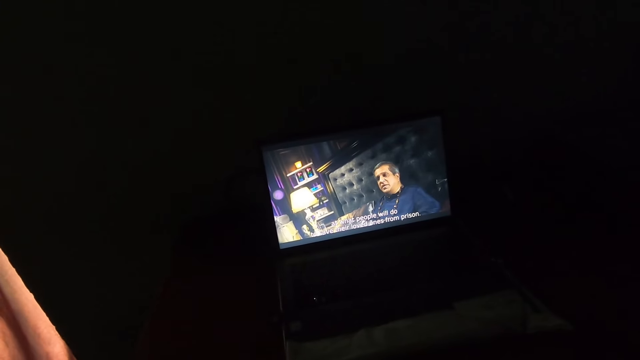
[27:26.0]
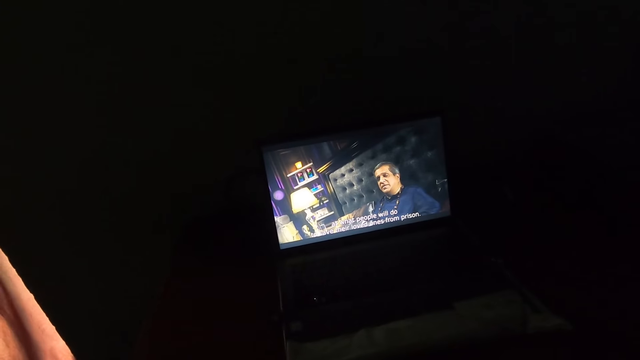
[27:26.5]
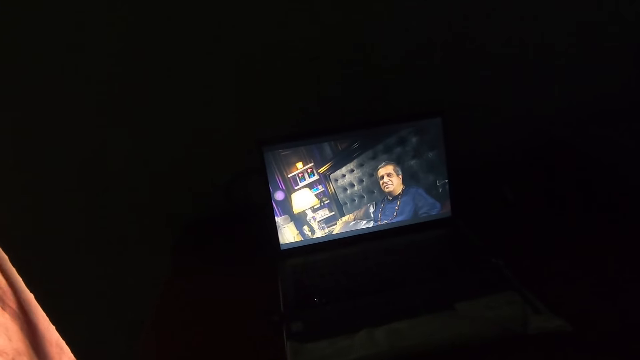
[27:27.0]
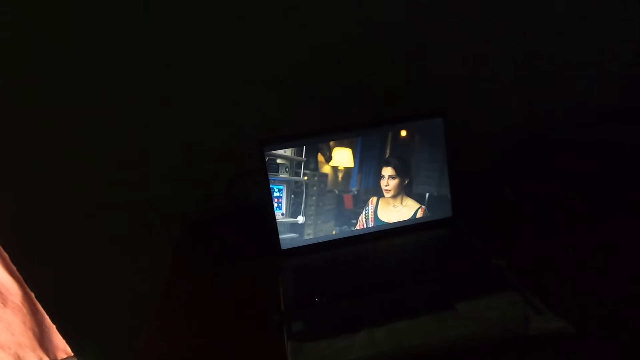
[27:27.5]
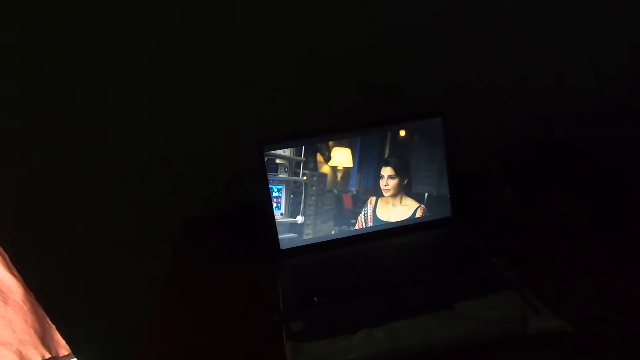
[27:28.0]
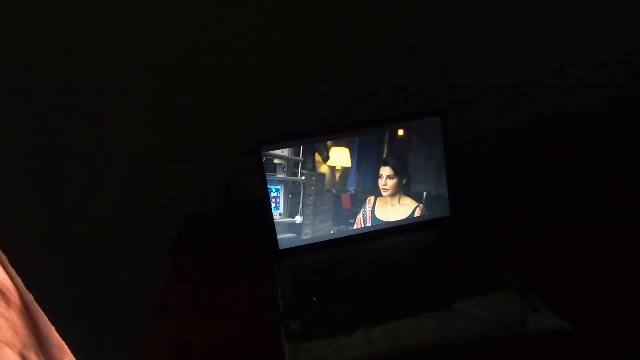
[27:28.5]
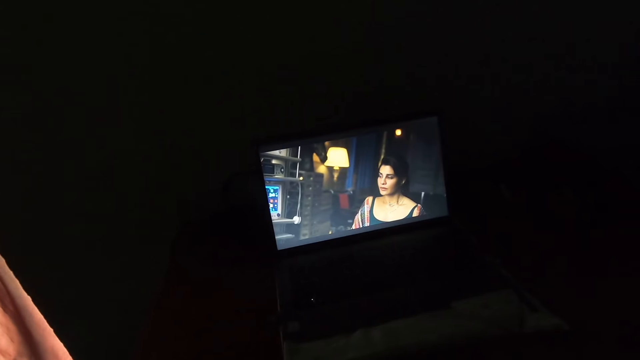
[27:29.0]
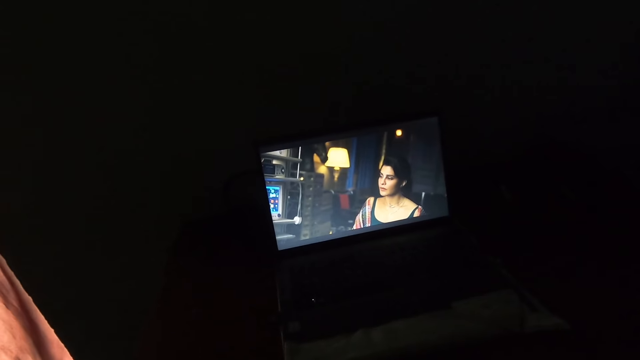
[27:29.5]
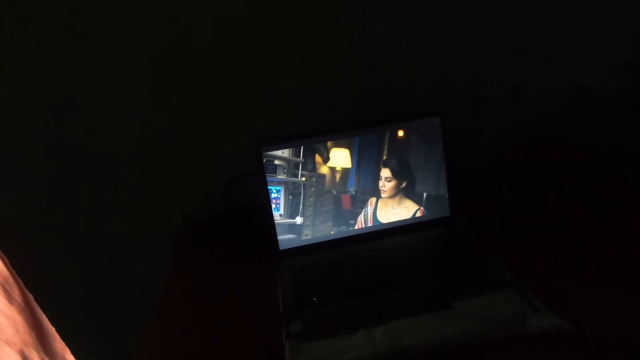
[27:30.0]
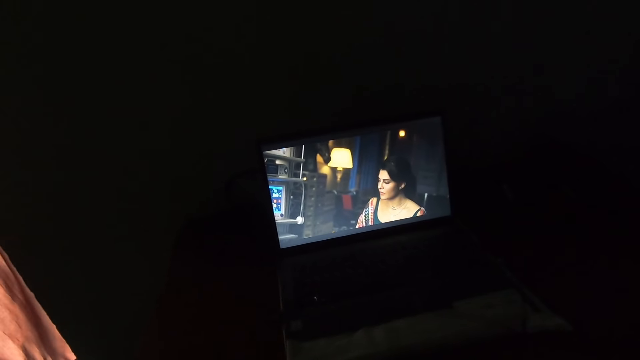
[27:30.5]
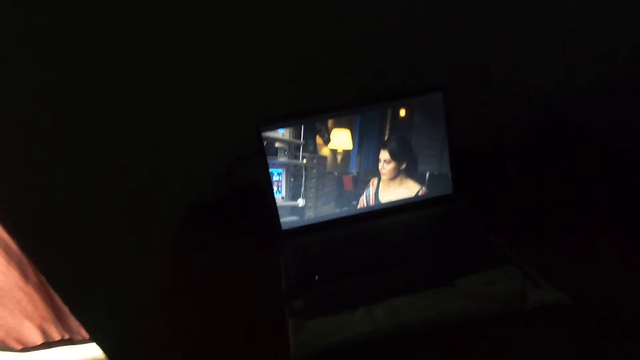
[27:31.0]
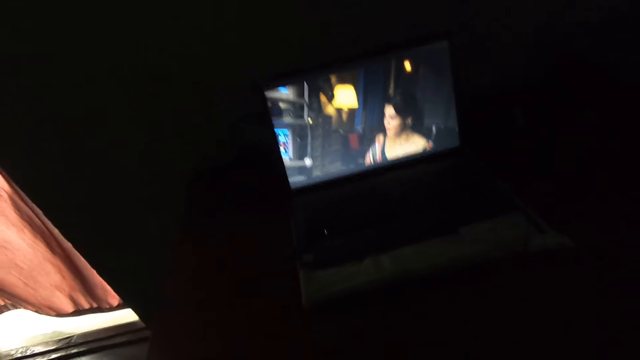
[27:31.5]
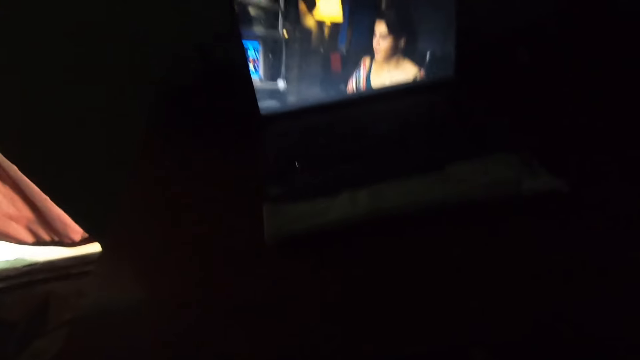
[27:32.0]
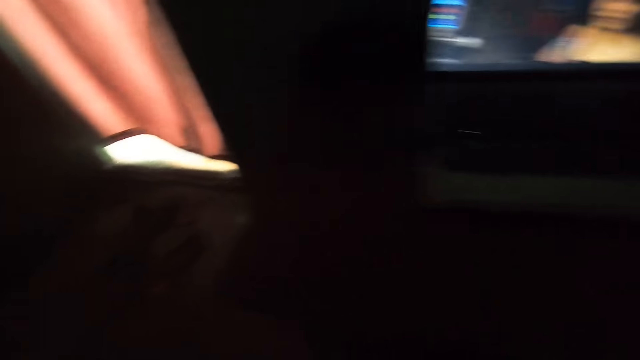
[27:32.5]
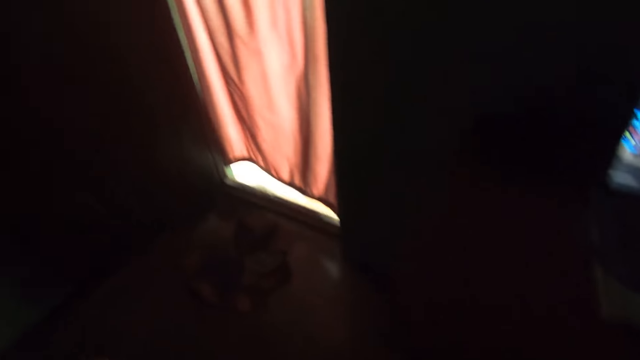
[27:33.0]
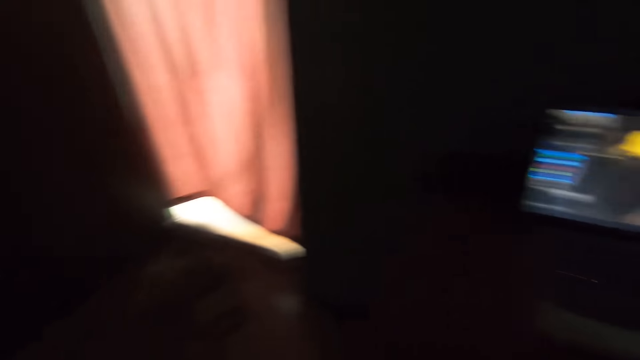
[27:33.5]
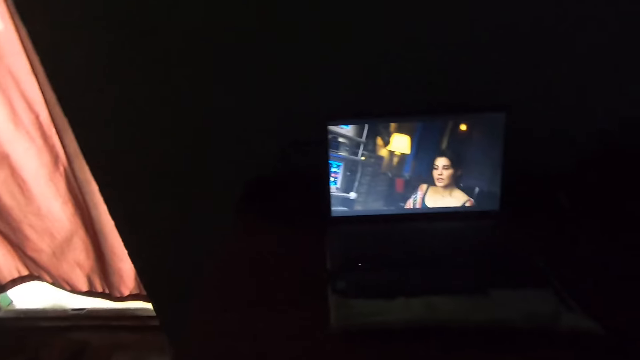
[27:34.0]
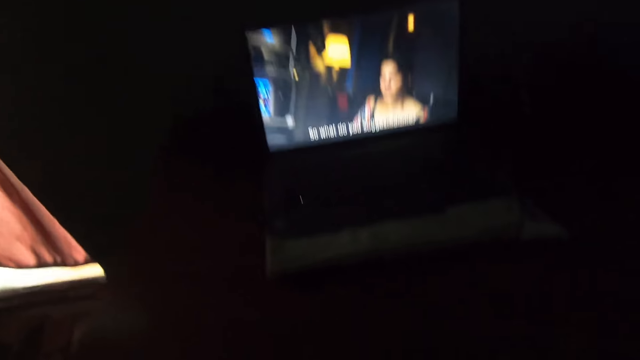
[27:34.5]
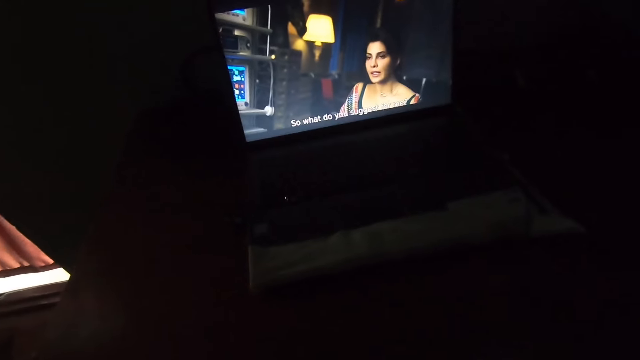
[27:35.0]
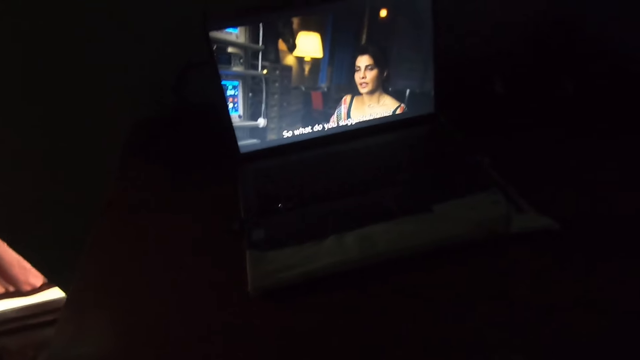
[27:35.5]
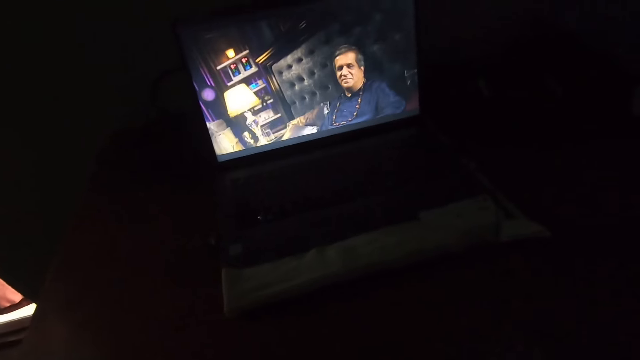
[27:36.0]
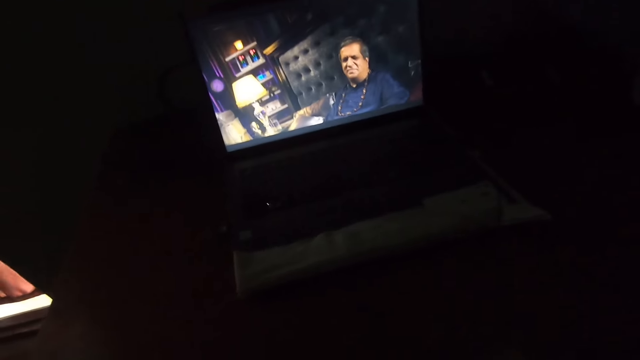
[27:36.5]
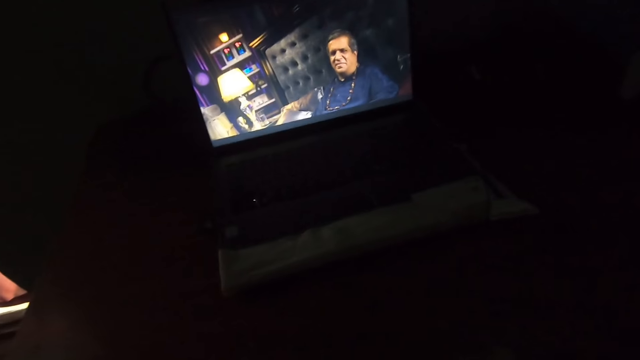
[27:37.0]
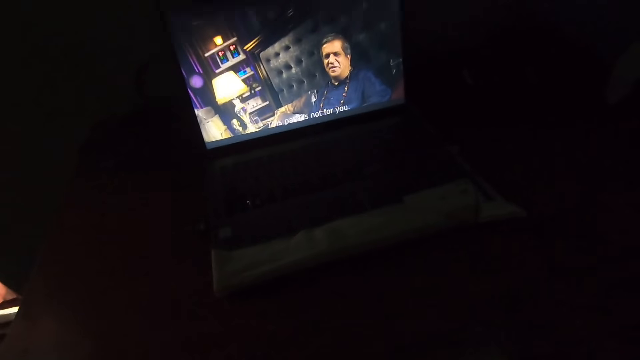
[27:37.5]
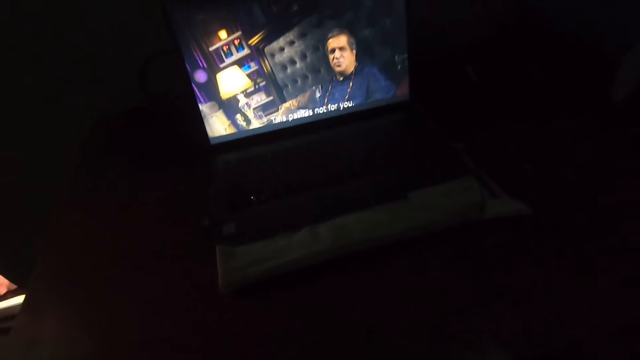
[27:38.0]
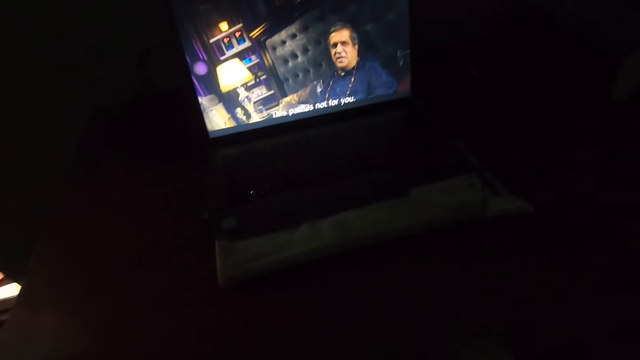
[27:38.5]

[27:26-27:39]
The camera wearer looks around the house. They watch a movie on a television.

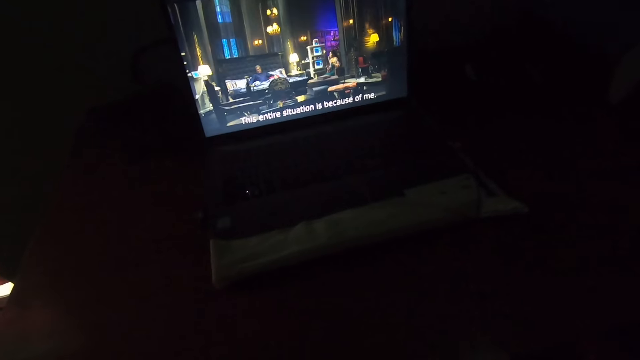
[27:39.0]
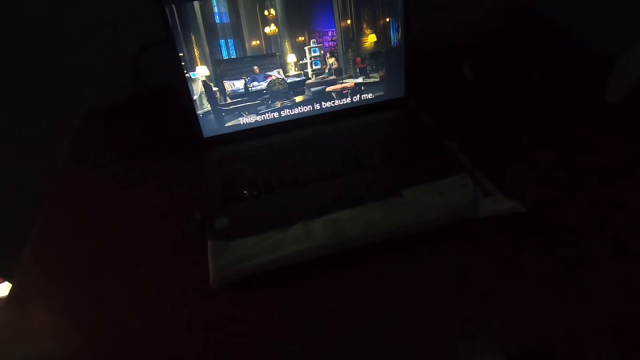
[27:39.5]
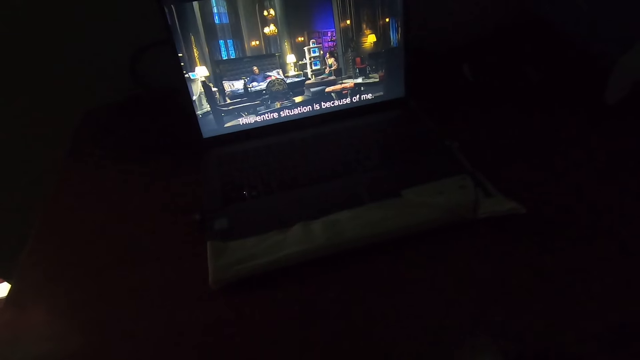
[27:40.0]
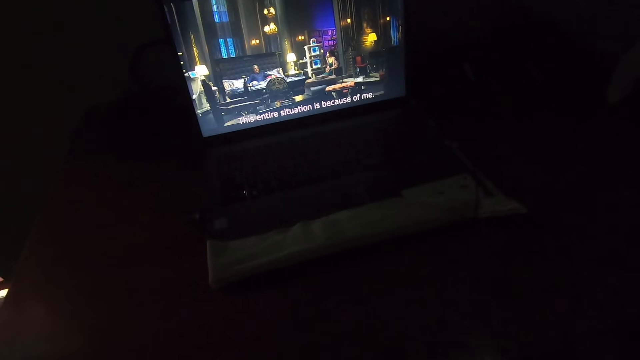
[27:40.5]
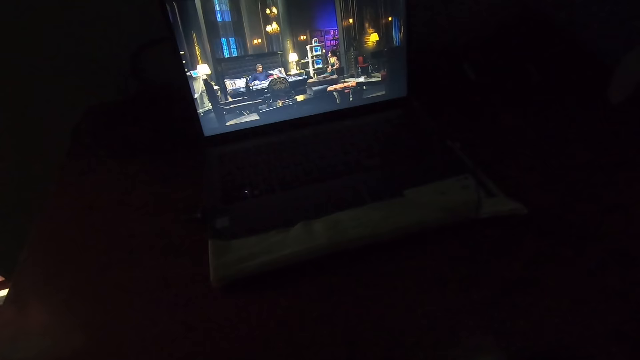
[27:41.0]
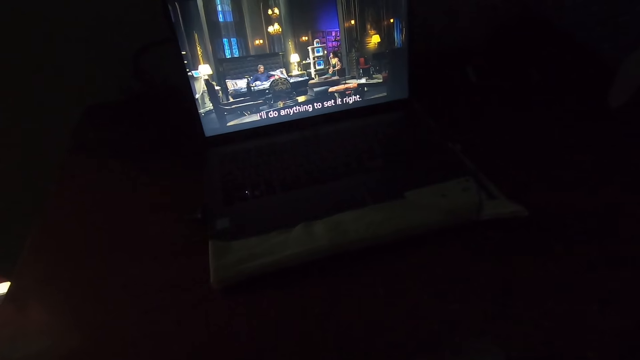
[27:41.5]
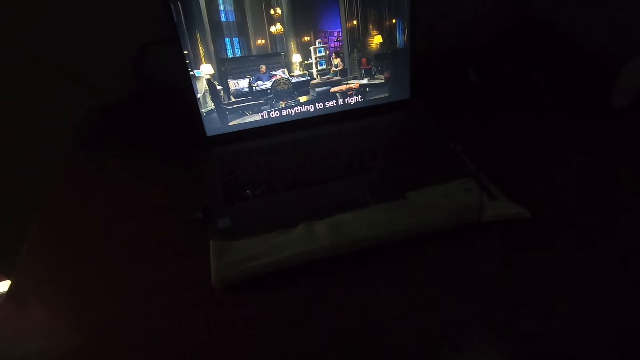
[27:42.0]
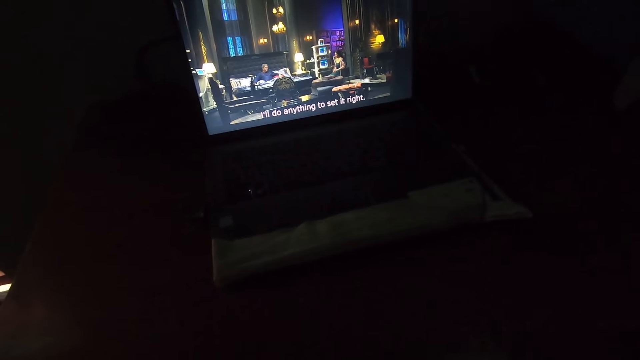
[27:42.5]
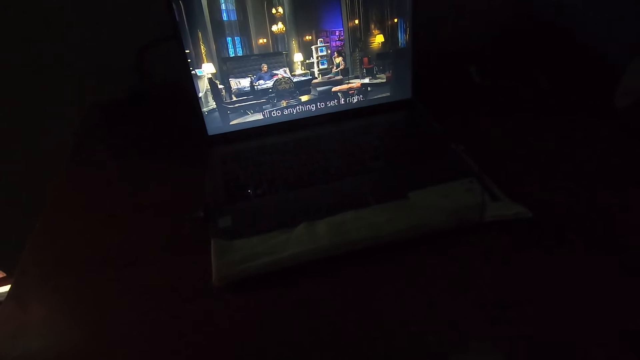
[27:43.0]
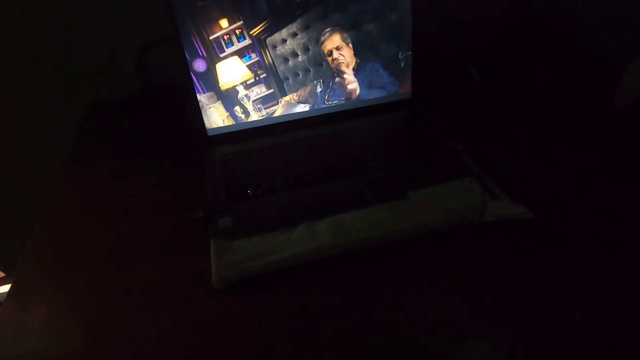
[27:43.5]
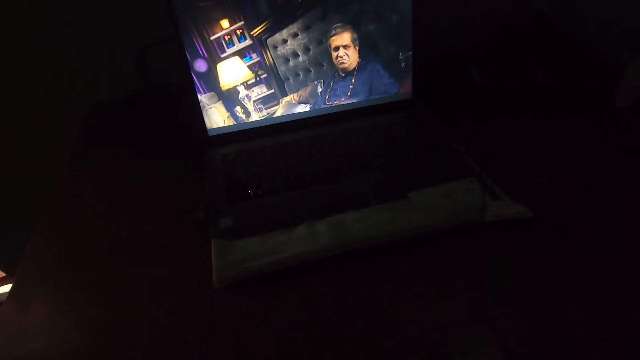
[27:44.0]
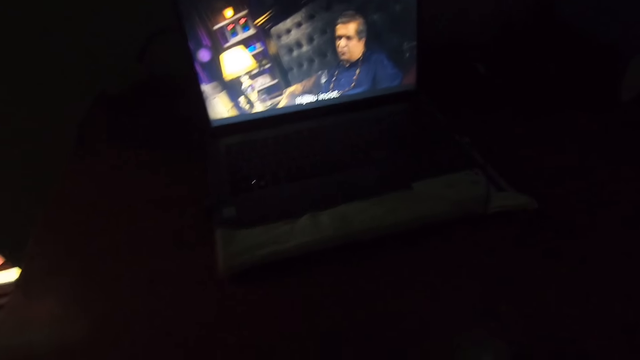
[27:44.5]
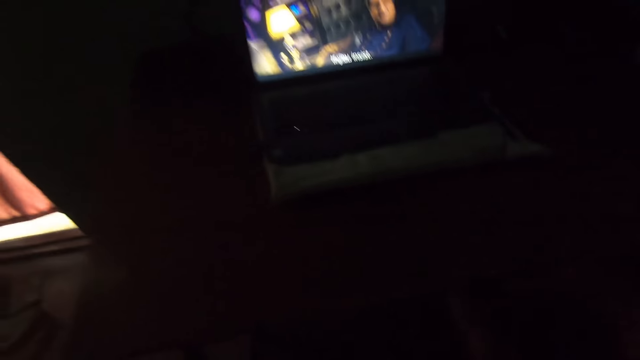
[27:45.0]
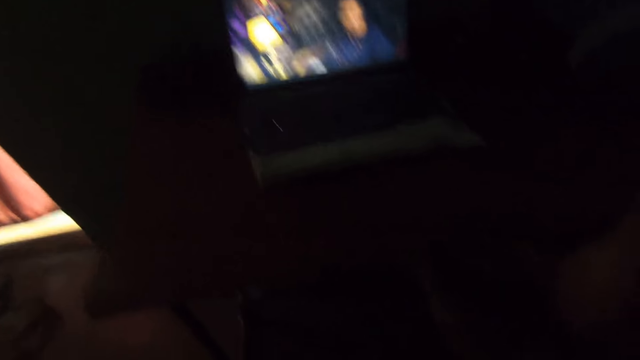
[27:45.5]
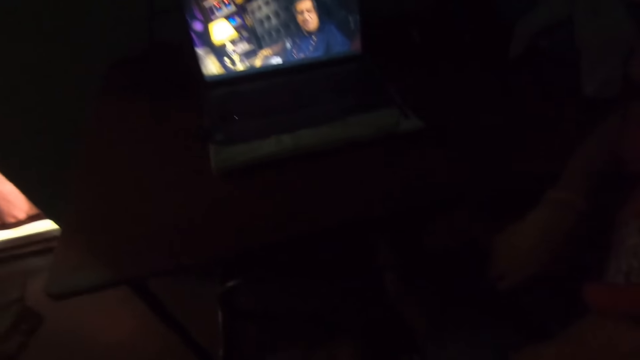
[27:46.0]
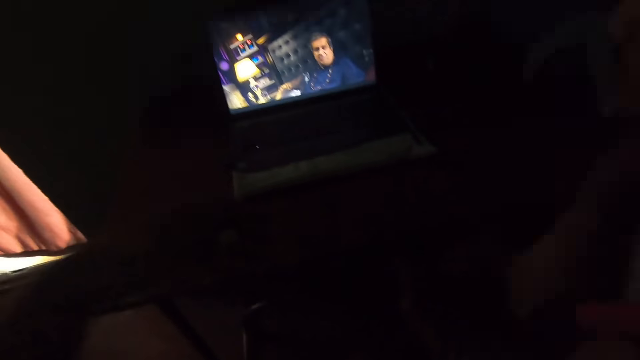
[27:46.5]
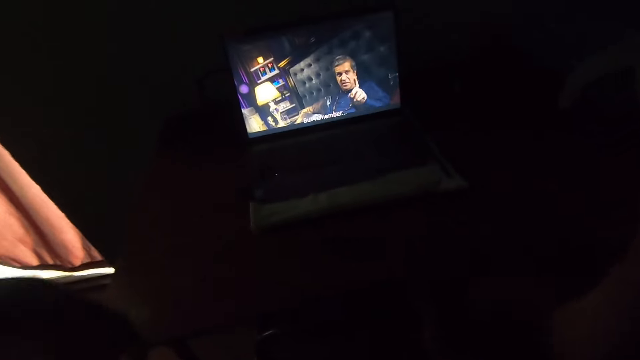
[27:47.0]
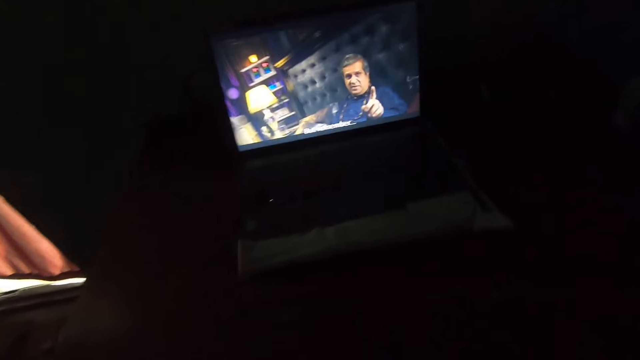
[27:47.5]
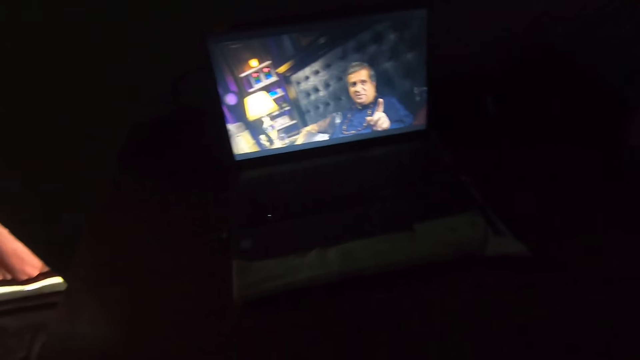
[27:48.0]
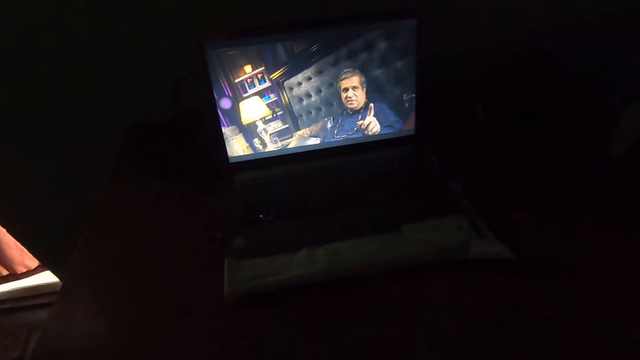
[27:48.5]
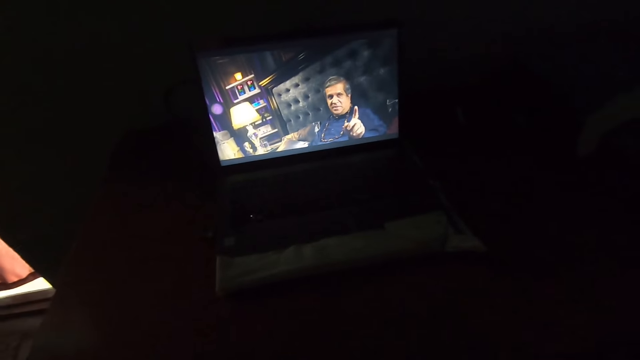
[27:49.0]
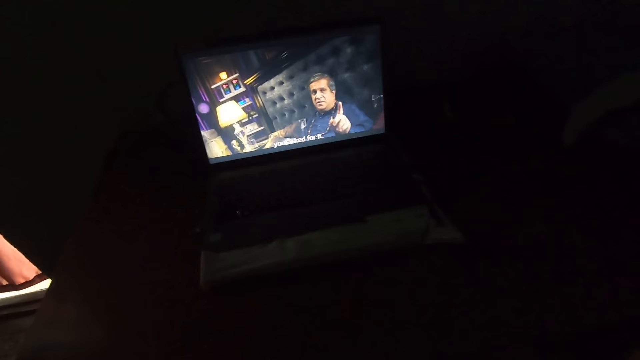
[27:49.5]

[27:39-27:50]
The camera wearer moves his left hand. He continues watching a movie on the television in the living room.
